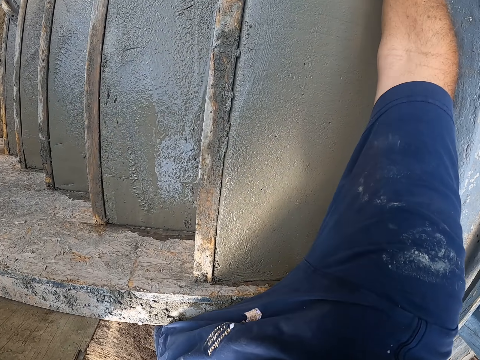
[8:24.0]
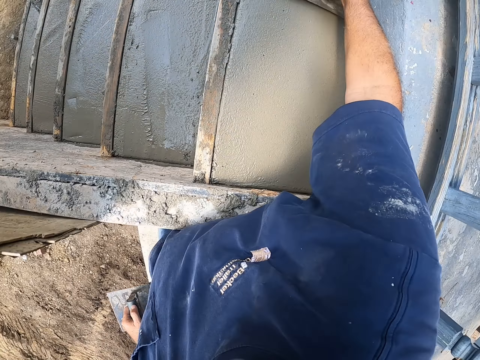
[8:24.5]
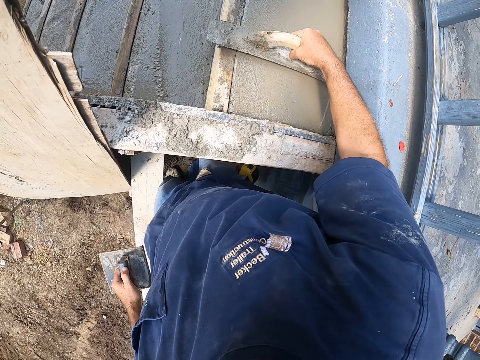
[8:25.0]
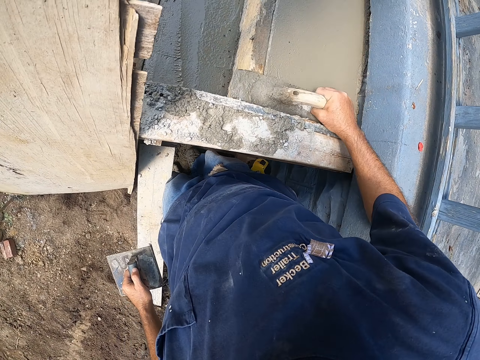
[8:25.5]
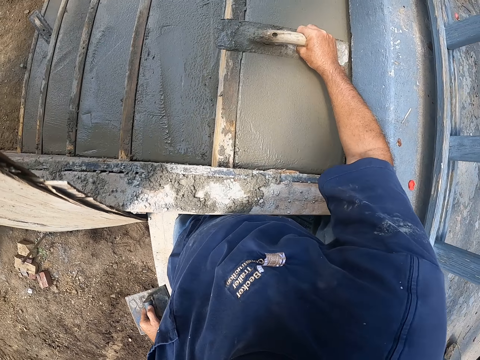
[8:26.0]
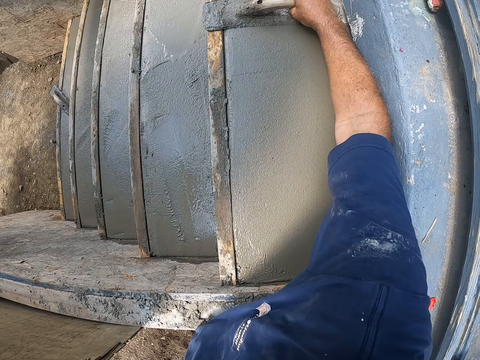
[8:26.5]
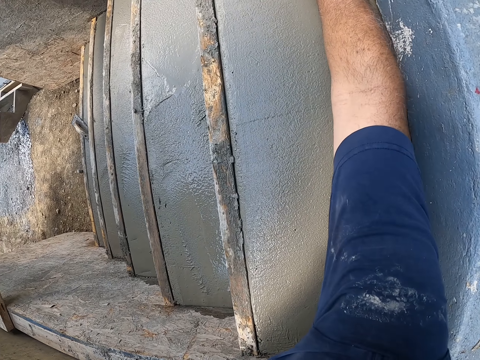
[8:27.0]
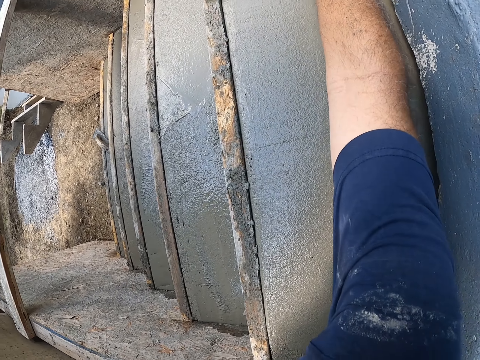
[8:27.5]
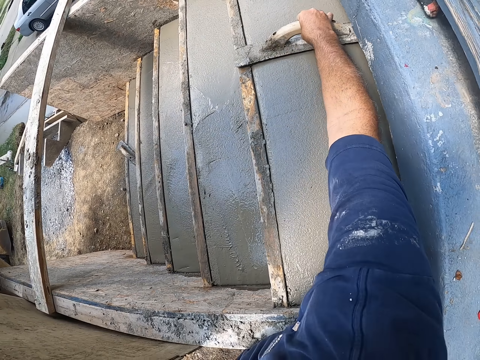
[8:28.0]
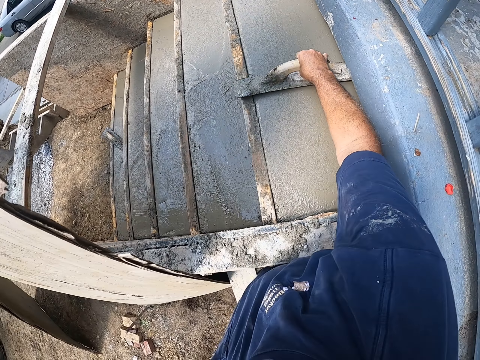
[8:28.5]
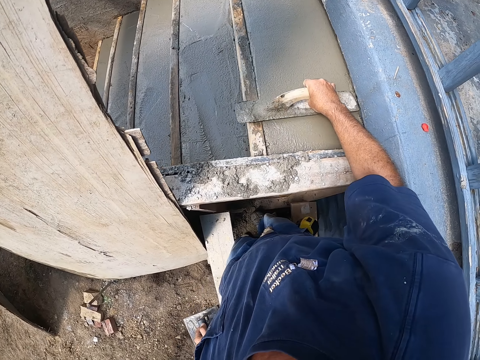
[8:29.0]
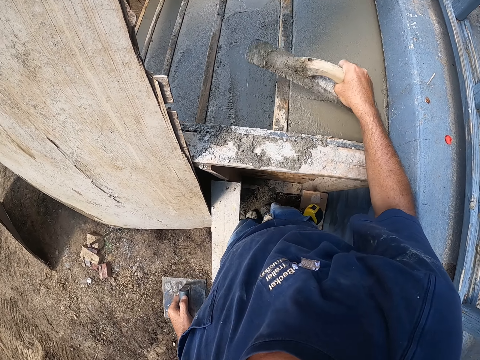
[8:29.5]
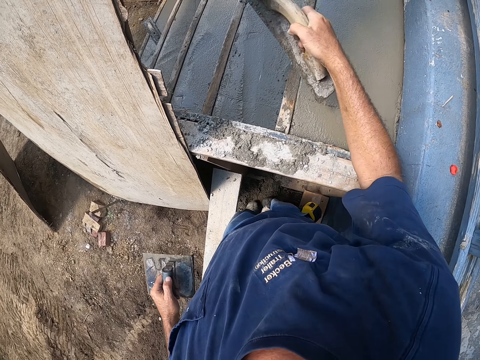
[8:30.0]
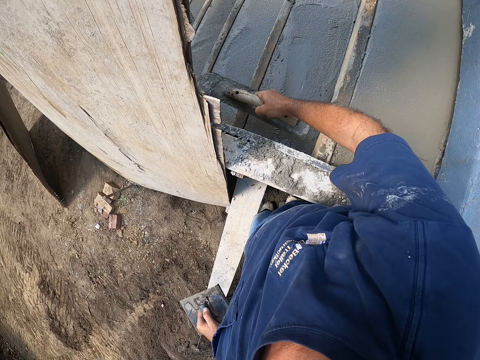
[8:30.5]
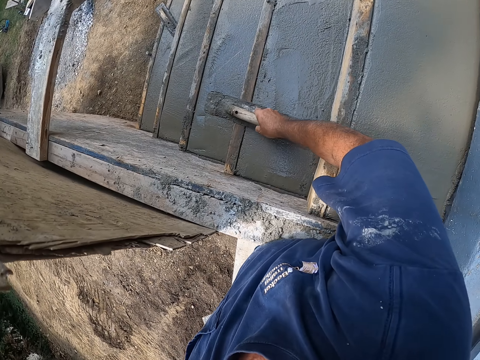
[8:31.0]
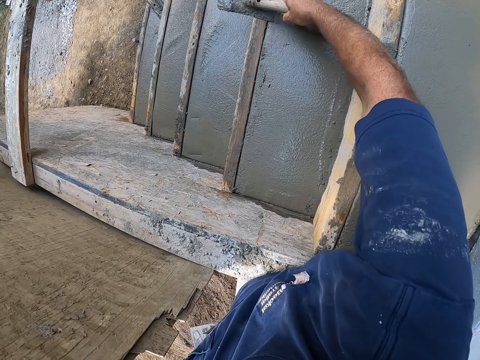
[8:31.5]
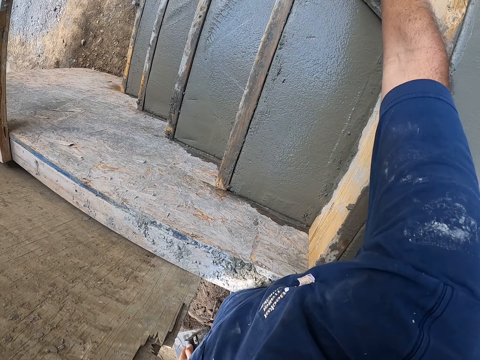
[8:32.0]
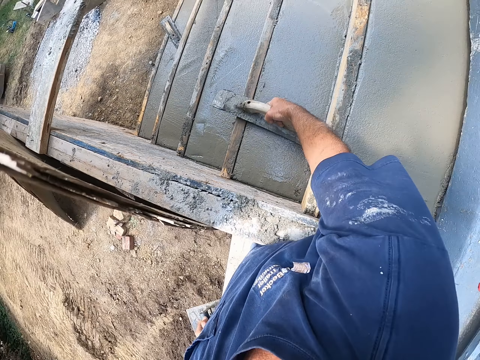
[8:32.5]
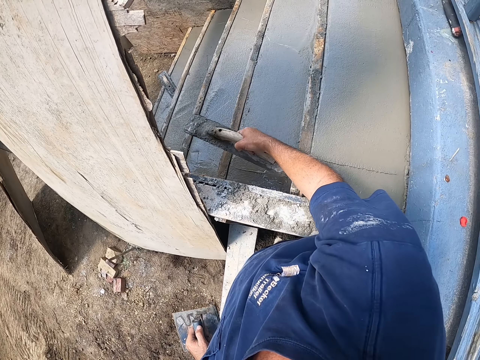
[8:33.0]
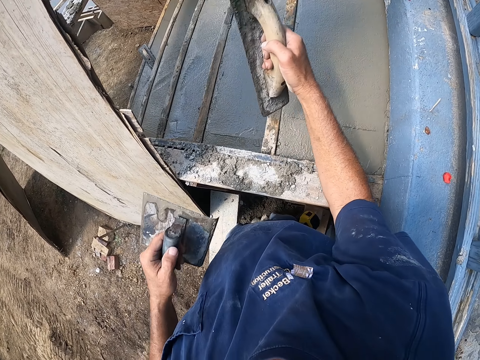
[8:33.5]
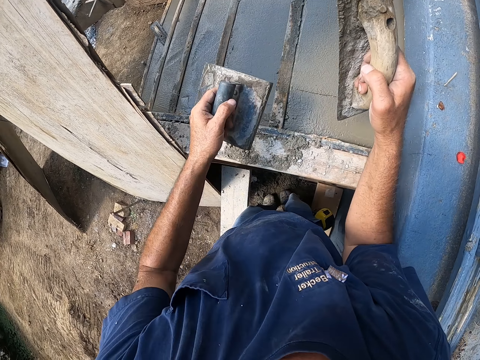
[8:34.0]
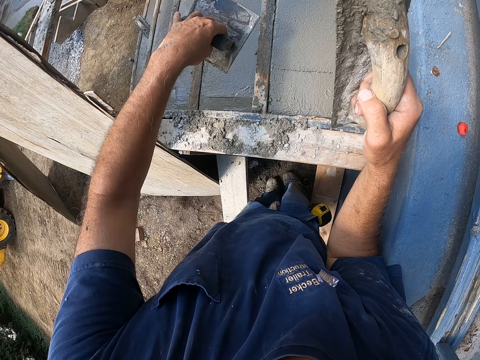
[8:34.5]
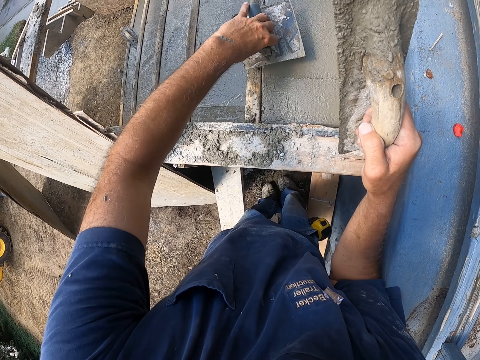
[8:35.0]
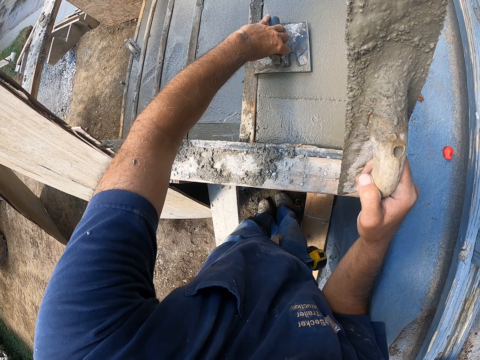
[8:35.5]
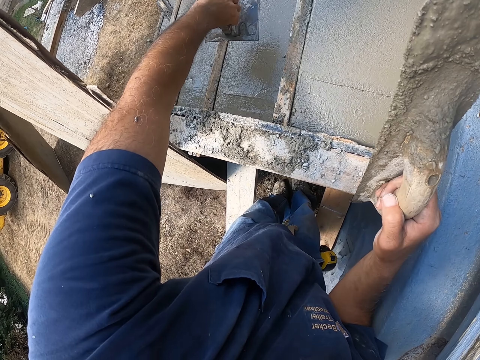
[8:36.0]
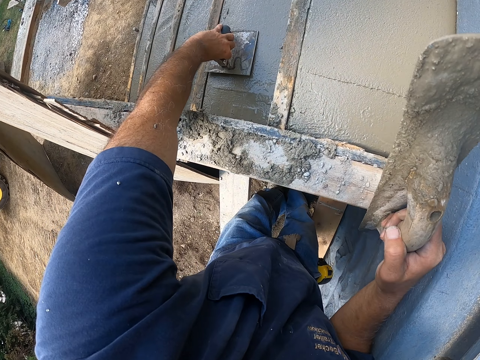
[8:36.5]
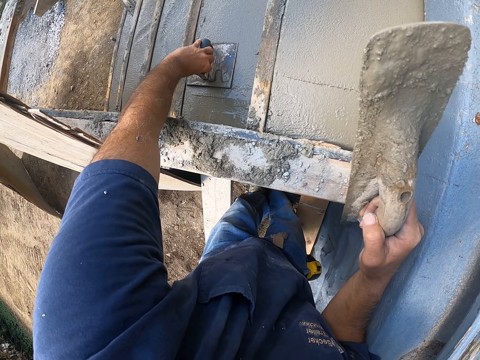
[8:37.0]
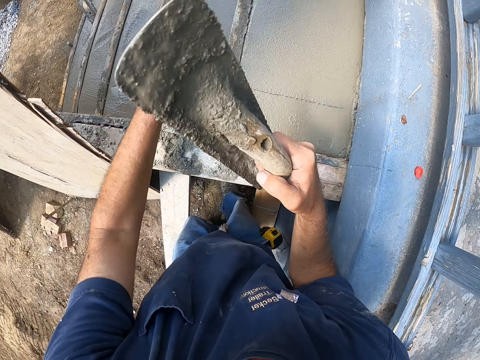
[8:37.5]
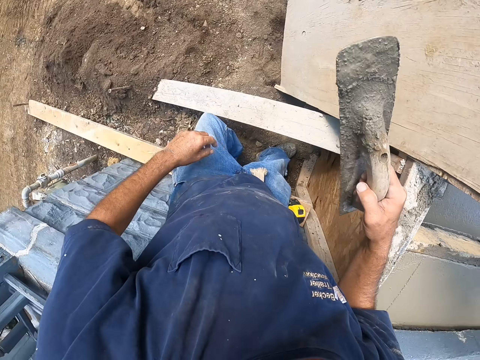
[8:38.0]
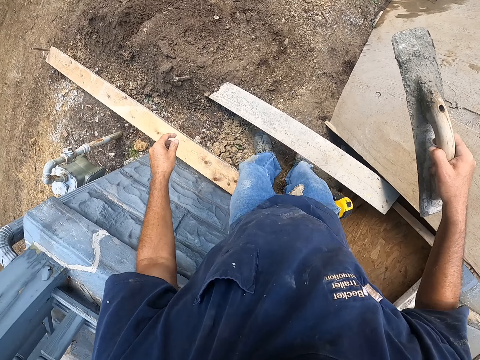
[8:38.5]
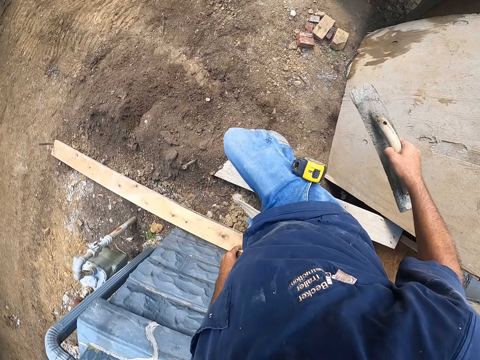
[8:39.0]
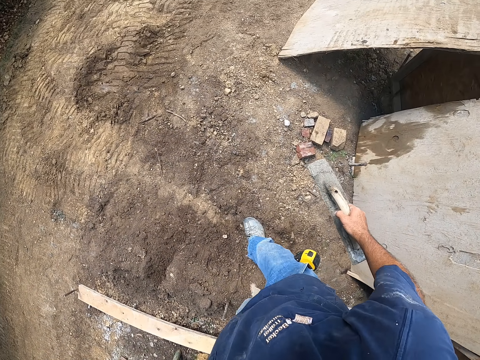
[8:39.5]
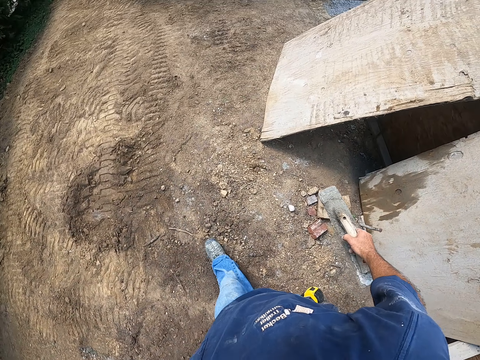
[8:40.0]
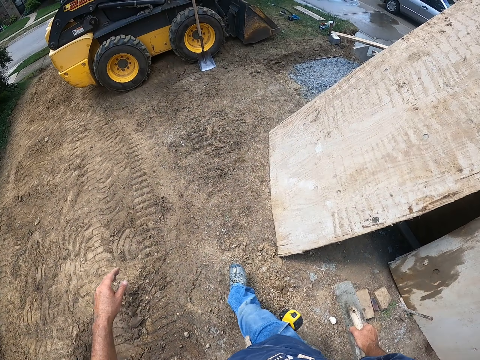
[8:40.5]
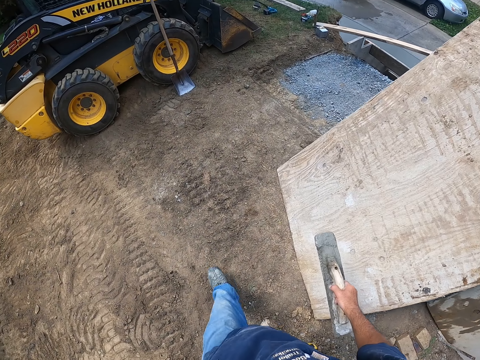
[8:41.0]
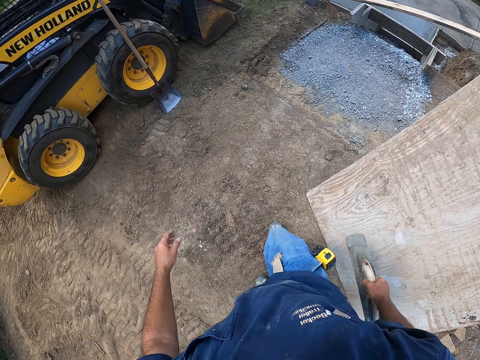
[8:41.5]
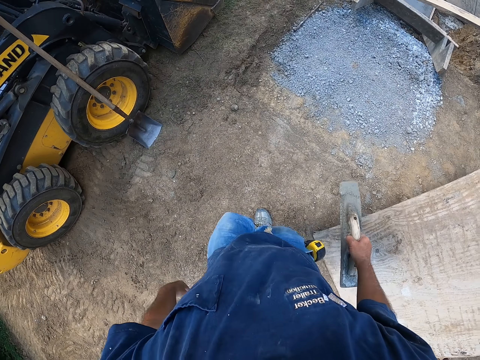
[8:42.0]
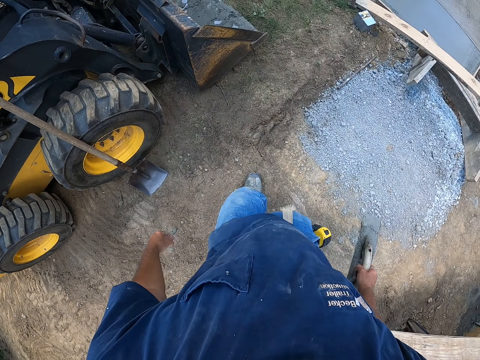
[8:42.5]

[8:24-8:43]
The camera wearer places the edger on the stair. They walk away.

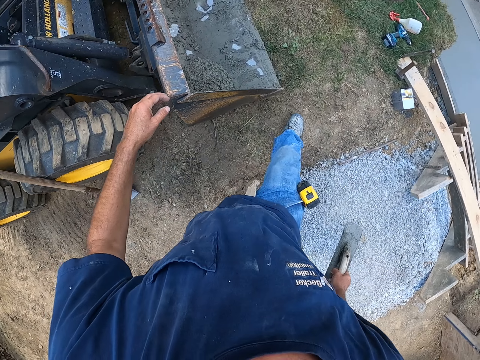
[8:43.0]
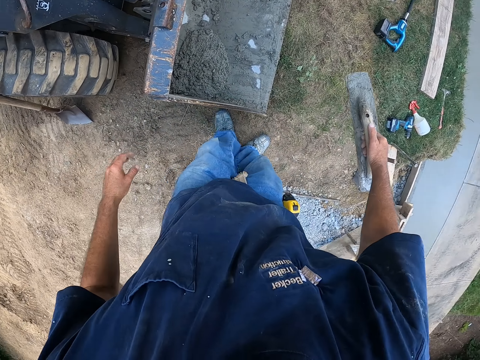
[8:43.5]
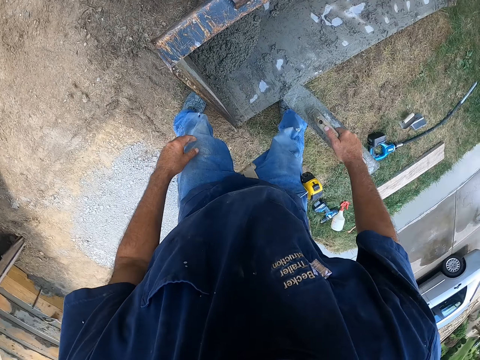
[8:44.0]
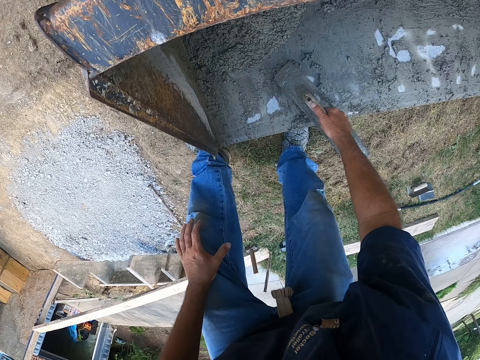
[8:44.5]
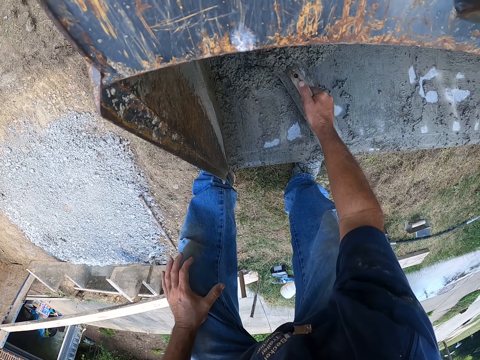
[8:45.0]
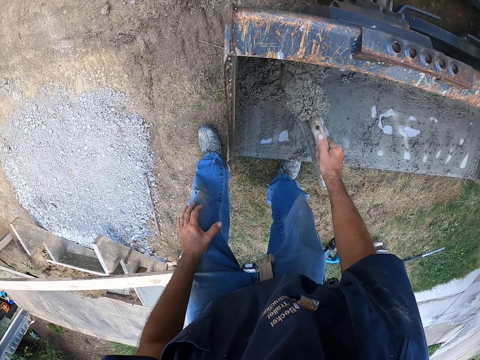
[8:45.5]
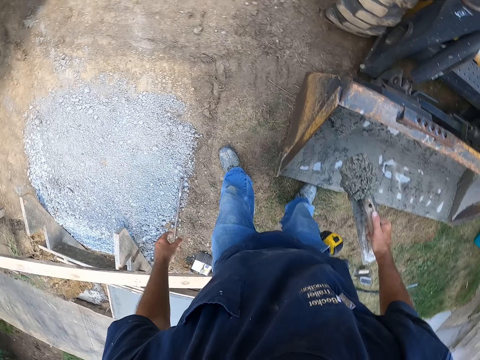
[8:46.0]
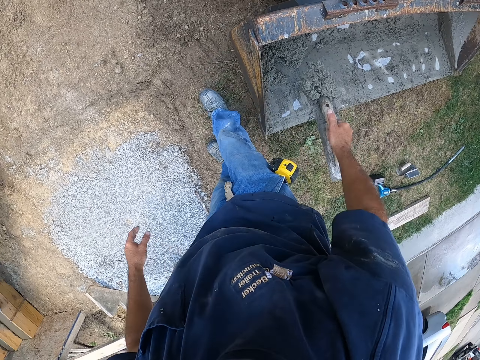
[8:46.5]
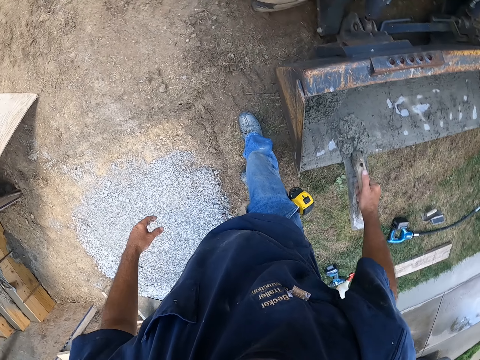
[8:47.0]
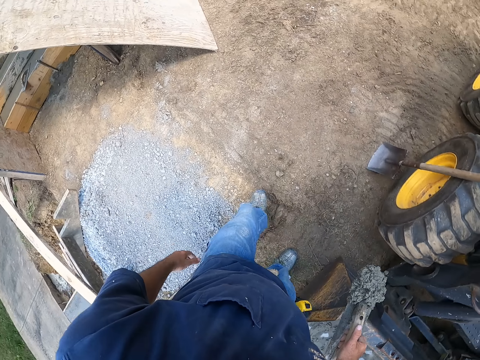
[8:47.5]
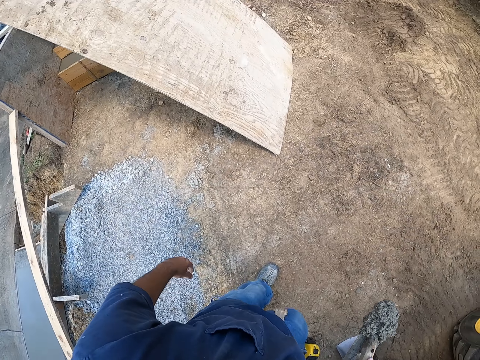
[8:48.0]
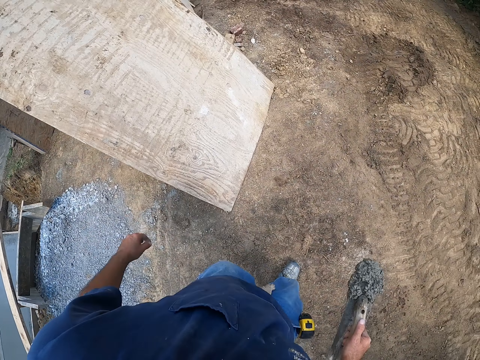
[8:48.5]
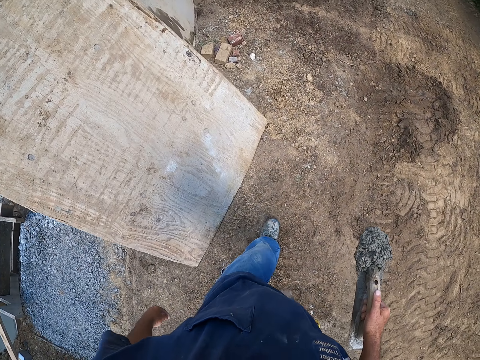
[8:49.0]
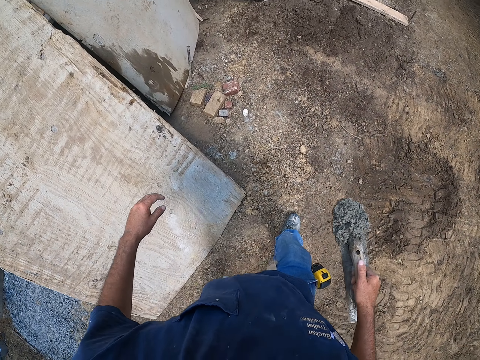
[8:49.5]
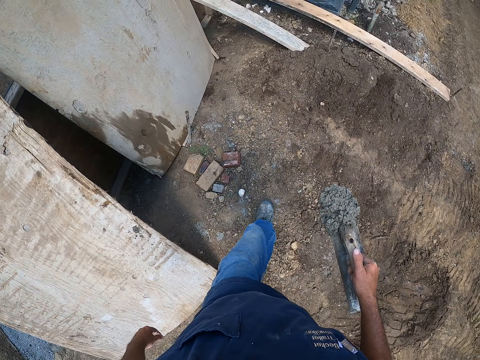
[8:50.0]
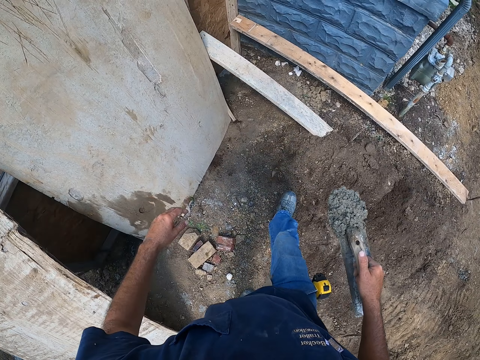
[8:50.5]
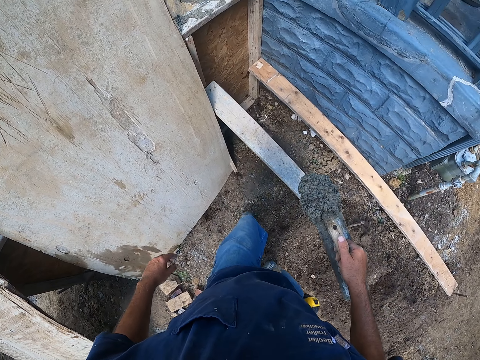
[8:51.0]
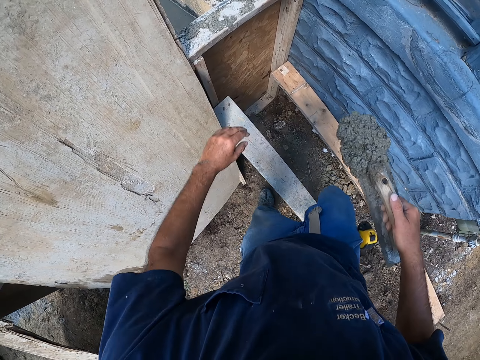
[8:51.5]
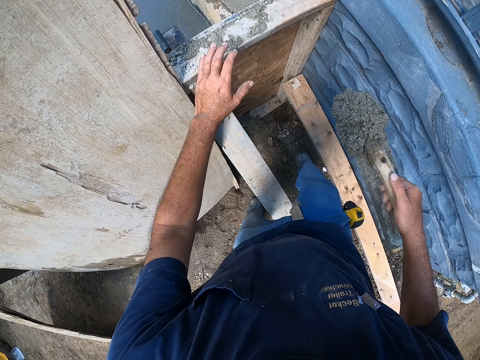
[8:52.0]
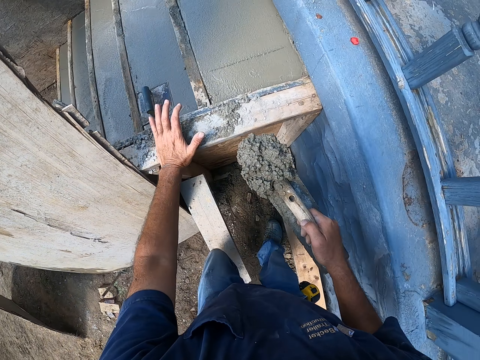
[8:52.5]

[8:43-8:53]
The camera wearer stops walking. They scoop concrete with the metal float or wooden trowel. They walk.
